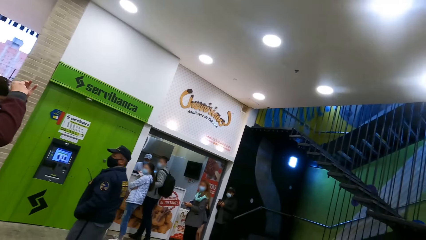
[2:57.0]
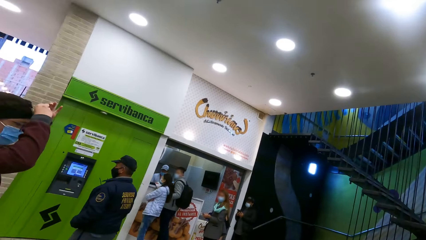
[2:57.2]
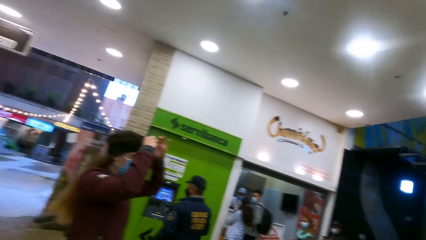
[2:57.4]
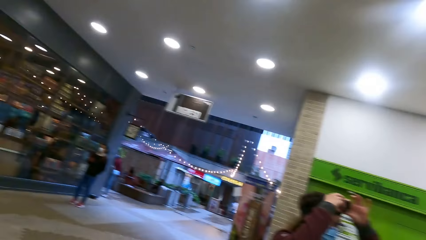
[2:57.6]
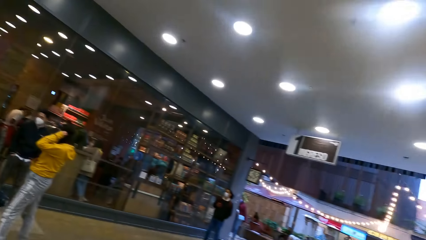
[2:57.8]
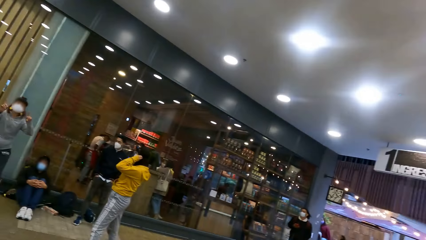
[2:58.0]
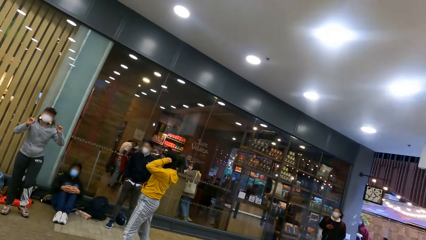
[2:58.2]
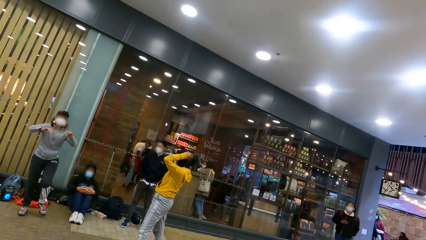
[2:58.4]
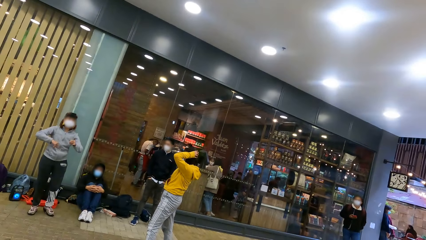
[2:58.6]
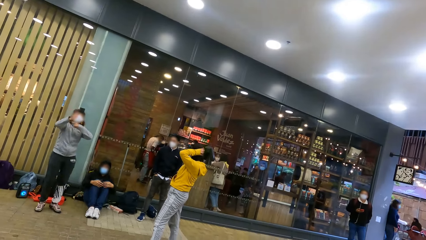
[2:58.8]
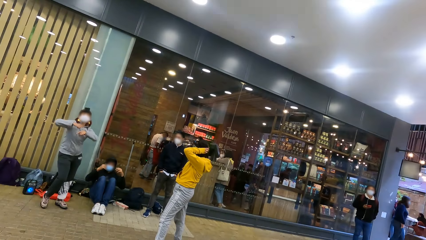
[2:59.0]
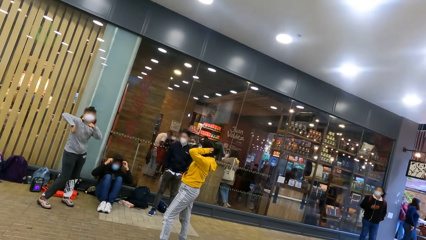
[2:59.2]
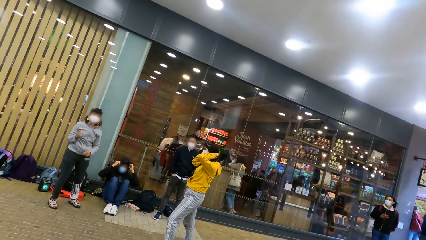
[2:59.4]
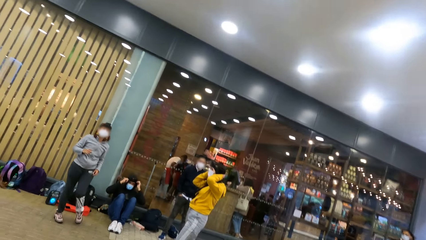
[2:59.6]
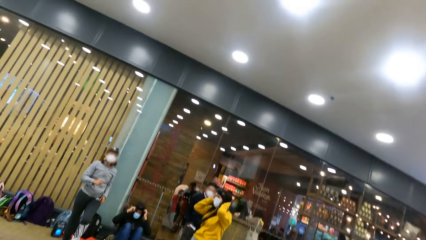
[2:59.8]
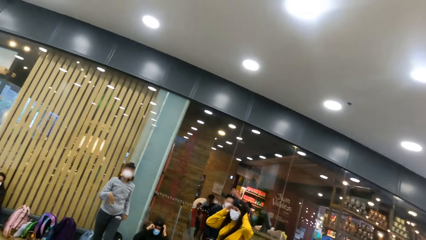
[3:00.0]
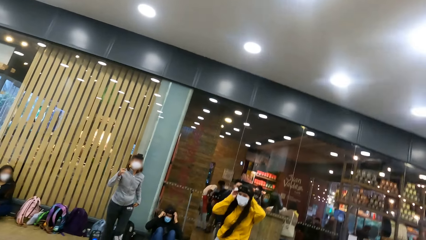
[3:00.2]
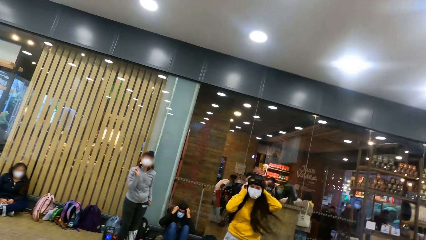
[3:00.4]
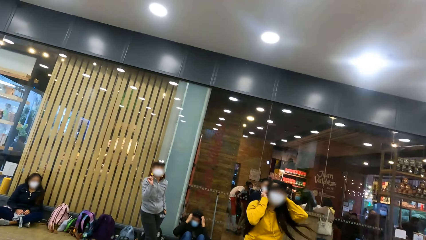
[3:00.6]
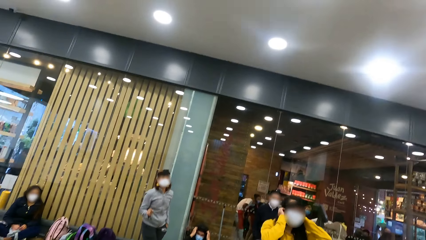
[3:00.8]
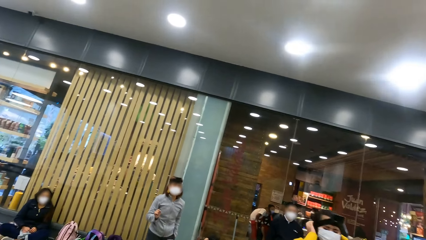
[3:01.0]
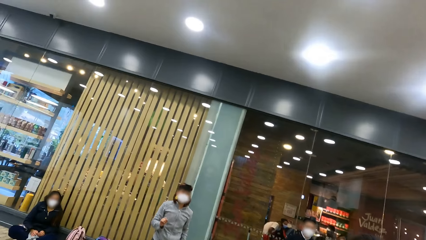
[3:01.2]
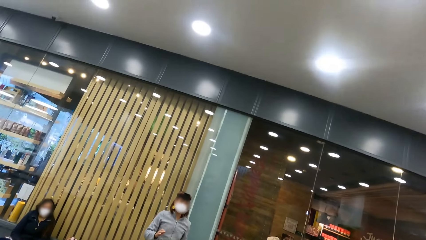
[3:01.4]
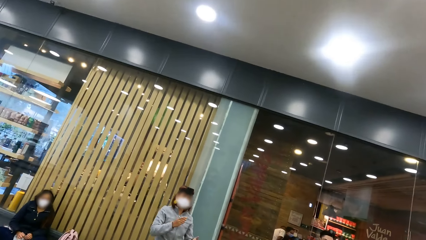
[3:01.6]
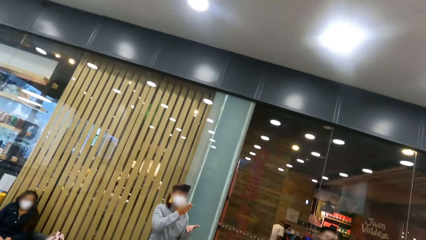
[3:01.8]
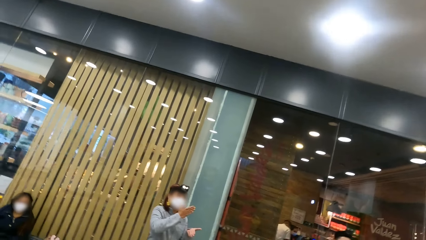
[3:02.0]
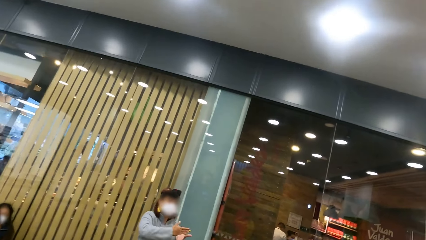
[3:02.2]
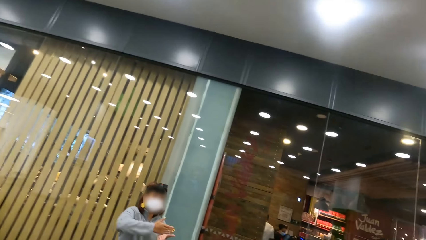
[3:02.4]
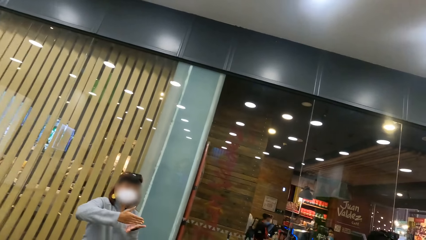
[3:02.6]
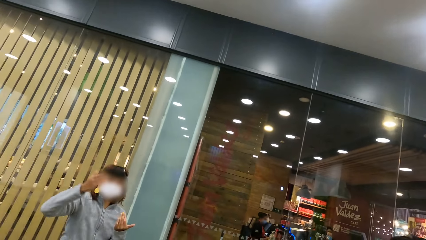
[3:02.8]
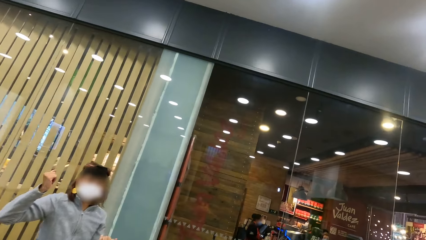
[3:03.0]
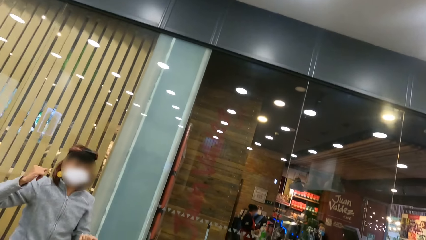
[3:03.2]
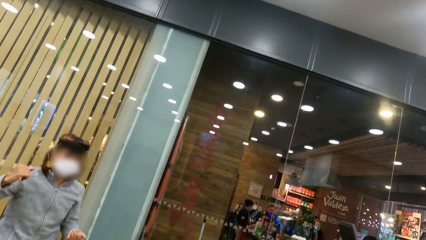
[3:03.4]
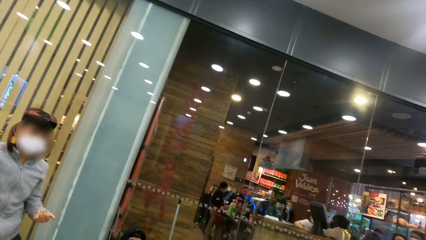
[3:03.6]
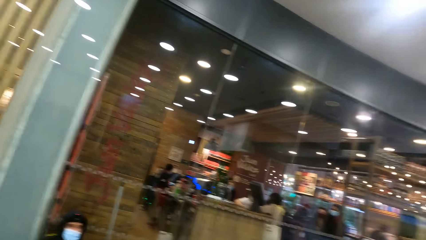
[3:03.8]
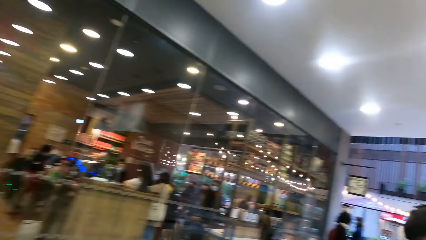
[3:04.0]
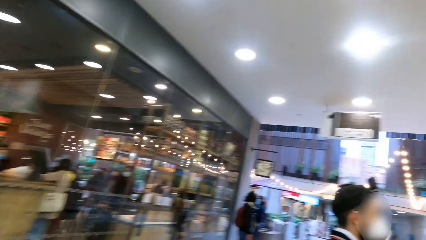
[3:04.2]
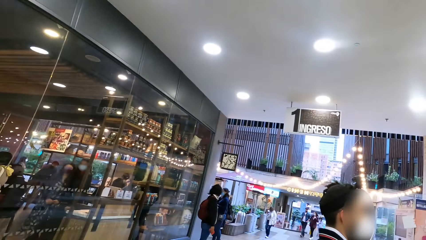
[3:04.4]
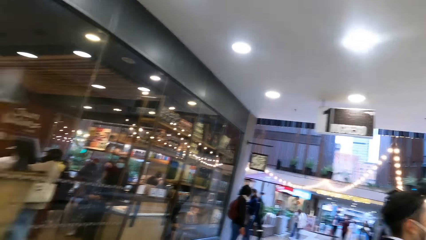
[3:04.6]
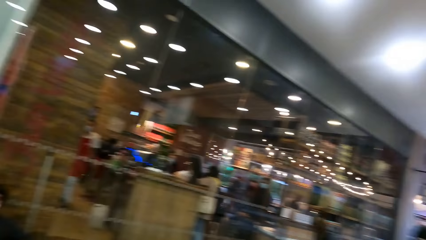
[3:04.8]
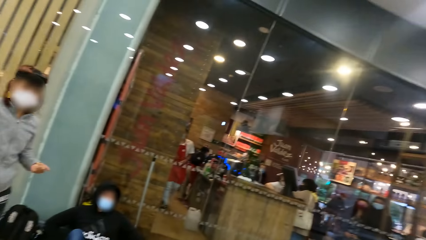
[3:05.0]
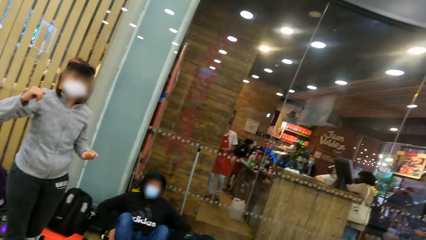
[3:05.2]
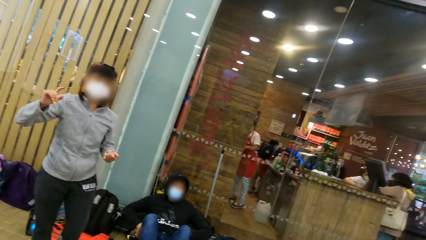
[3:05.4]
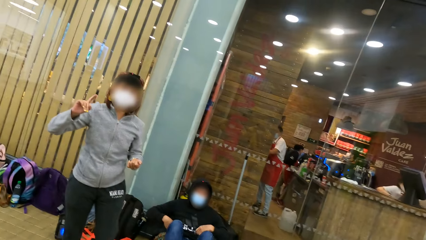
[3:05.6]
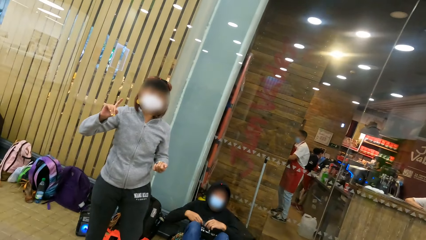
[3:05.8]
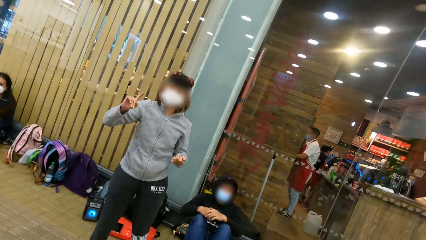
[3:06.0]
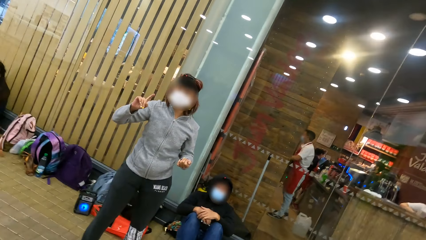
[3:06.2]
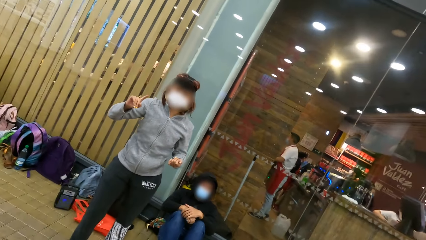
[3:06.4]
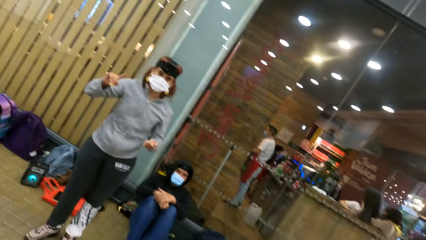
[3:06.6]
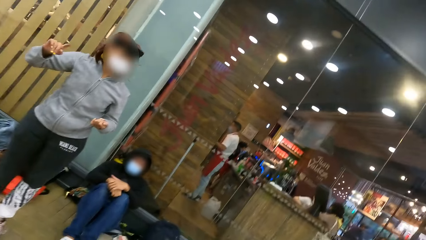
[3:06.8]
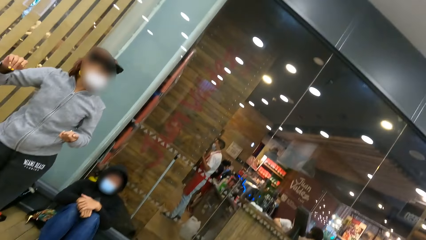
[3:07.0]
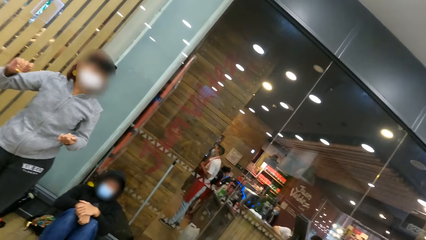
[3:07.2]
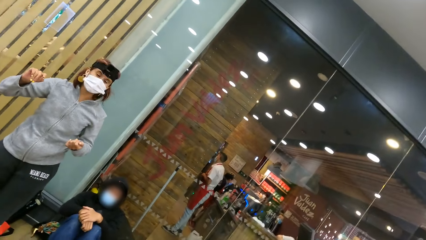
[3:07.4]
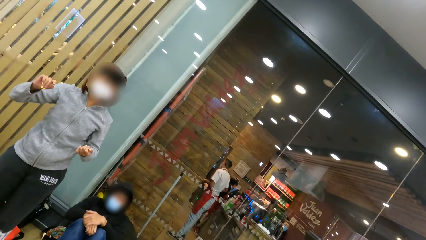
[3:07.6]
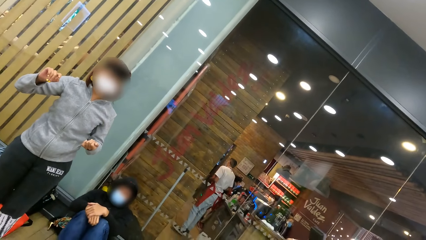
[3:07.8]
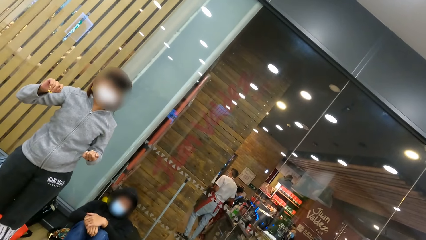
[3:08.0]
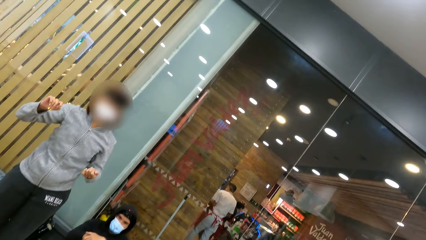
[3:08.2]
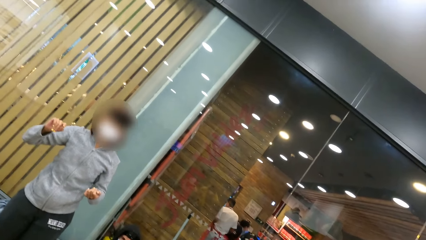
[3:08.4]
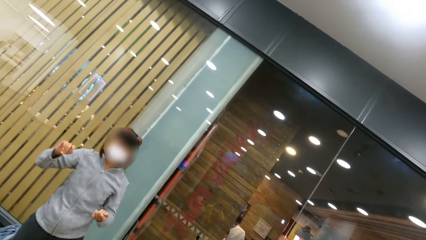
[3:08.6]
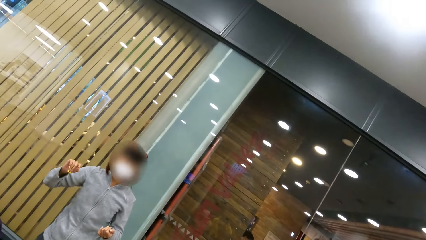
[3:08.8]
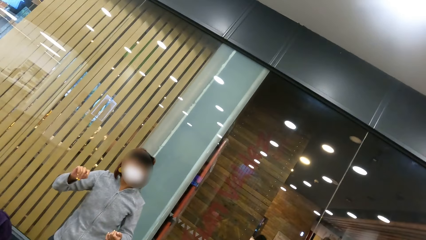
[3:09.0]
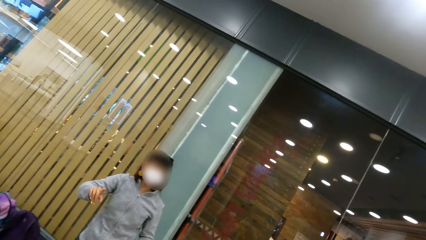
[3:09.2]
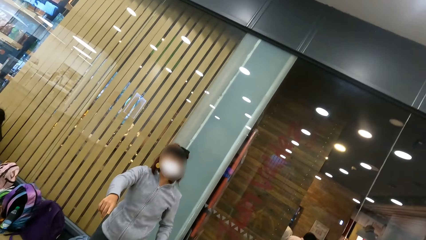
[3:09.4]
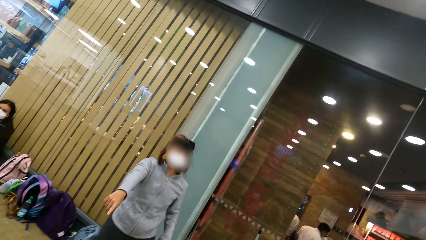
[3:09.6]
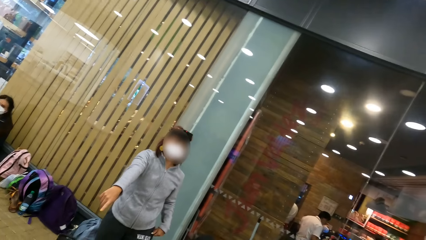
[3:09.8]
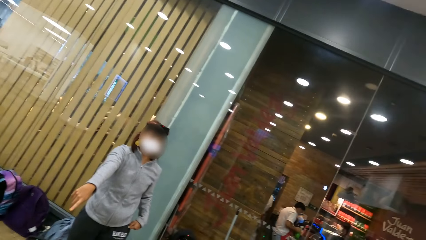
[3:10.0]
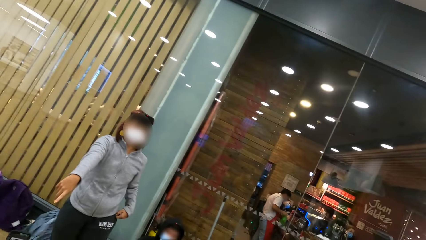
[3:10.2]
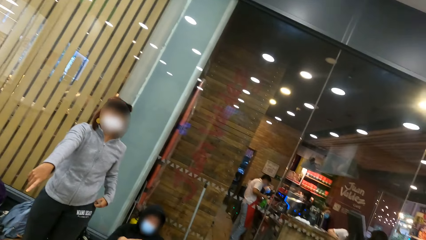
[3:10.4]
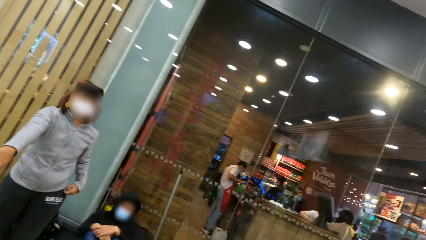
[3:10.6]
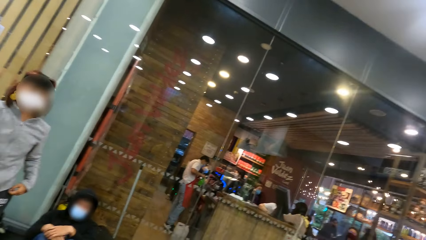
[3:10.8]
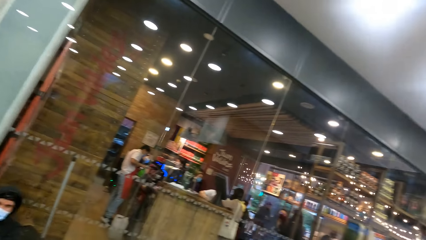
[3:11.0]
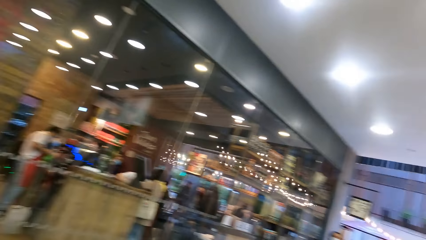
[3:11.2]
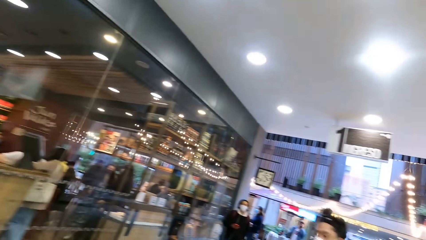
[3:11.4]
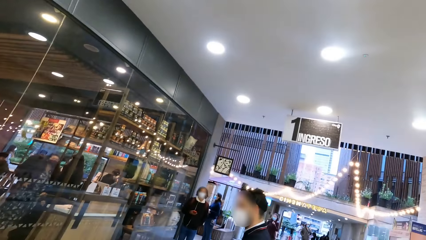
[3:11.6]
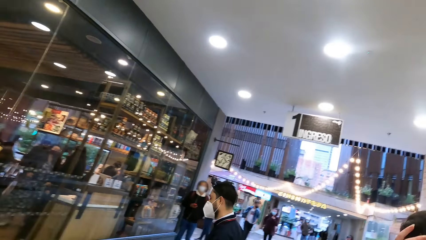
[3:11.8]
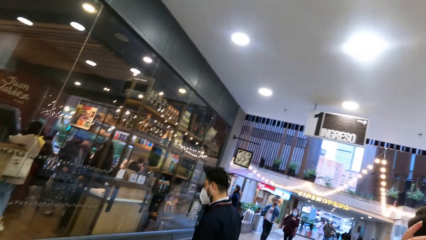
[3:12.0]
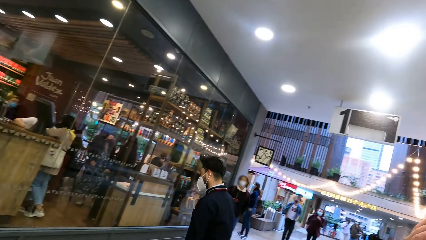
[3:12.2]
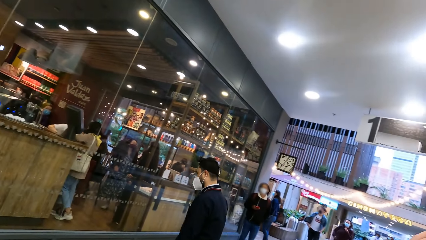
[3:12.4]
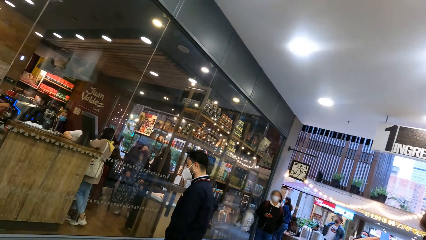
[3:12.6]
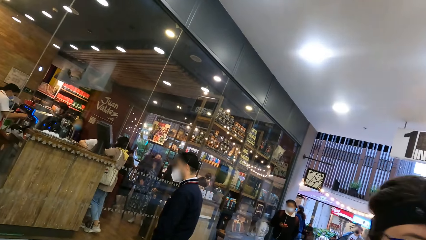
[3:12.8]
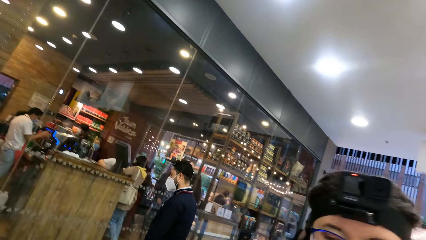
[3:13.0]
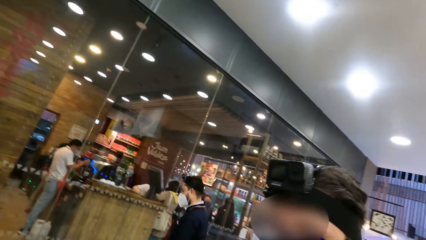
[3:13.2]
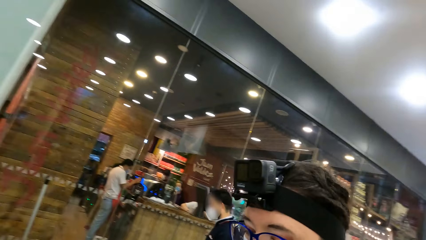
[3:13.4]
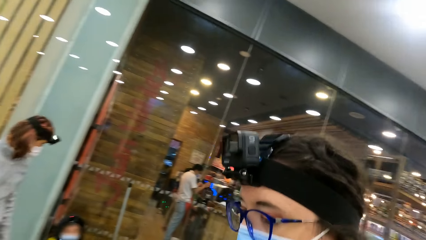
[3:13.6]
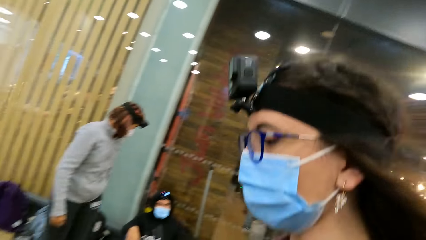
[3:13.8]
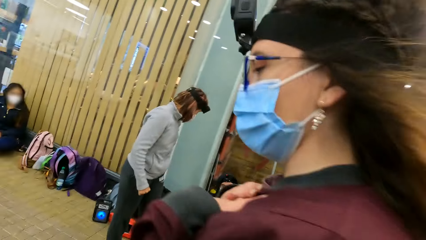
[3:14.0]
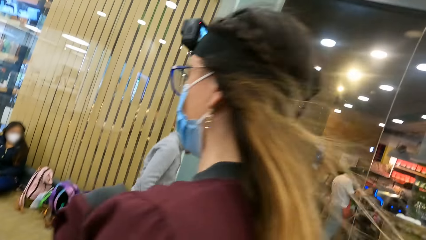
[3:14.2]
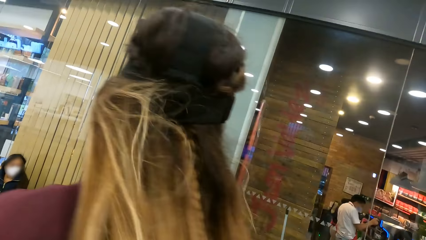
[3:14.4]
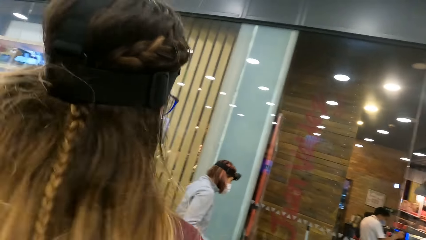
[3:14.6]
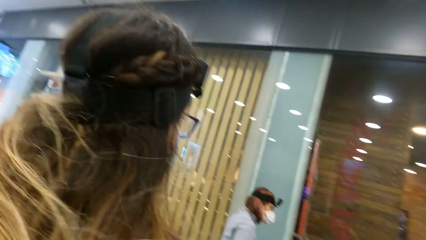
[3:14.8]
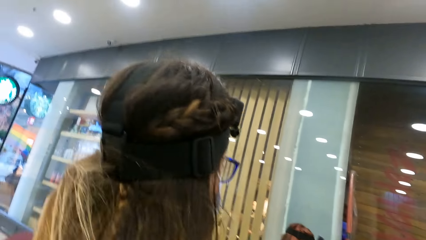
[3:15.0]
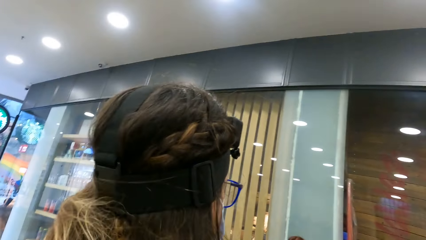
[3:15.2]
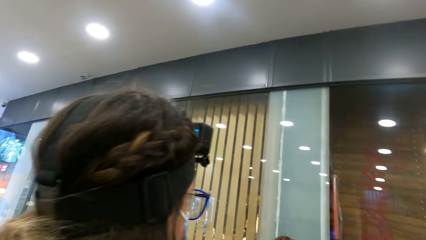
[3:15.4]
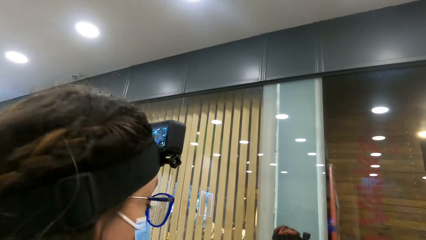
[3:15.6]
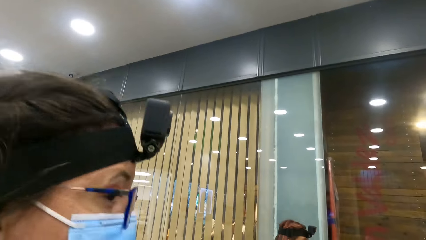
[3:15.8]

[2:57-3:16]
A person dances. The camera wearer interacts with the person. They look around.
